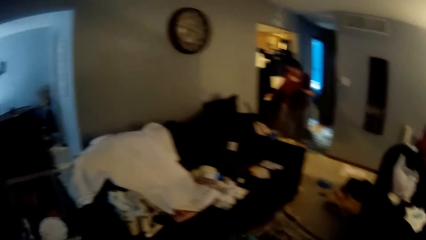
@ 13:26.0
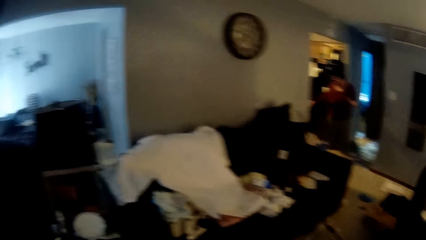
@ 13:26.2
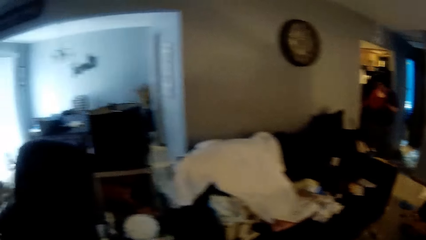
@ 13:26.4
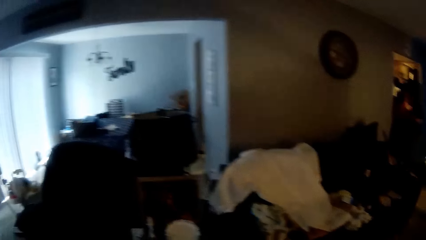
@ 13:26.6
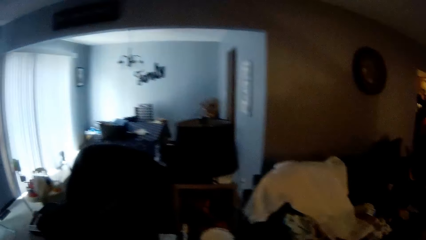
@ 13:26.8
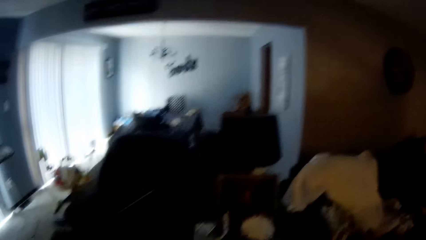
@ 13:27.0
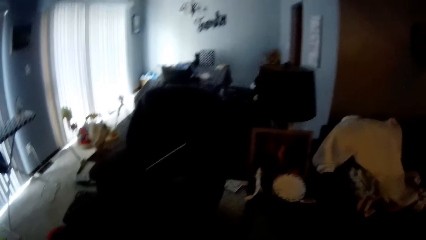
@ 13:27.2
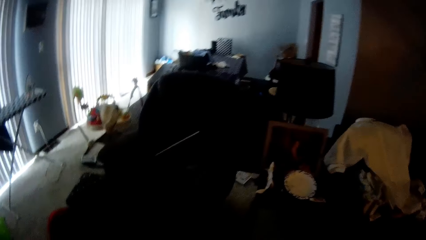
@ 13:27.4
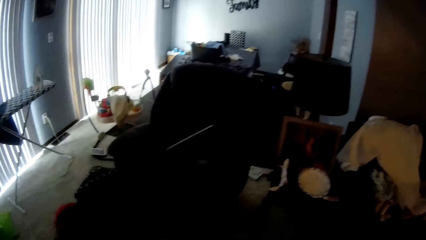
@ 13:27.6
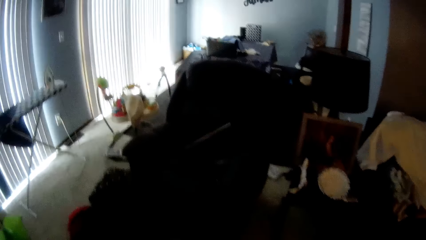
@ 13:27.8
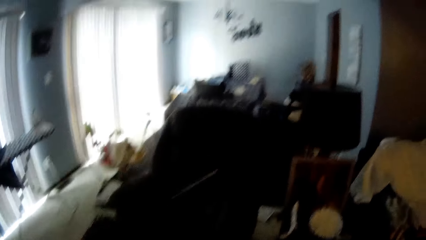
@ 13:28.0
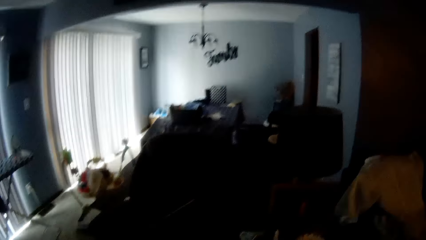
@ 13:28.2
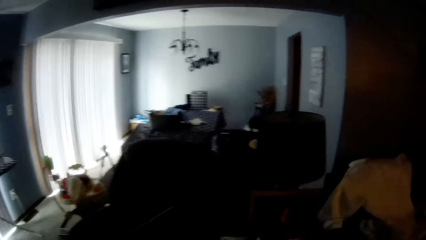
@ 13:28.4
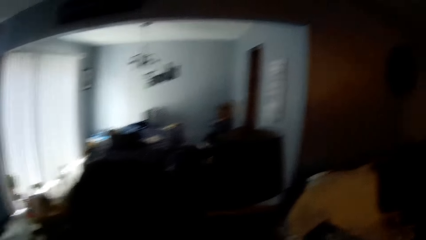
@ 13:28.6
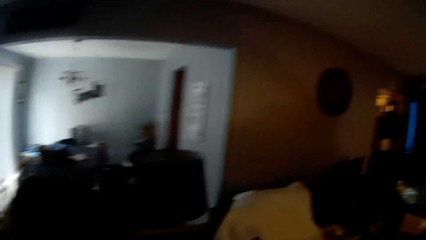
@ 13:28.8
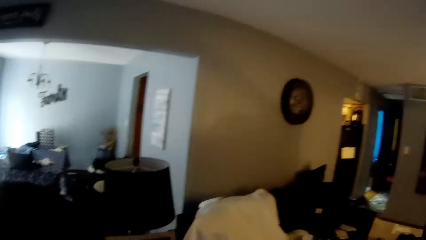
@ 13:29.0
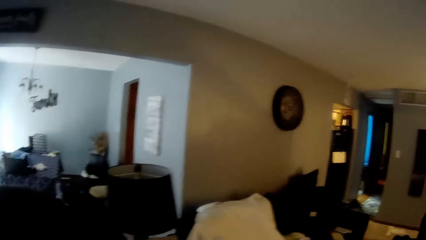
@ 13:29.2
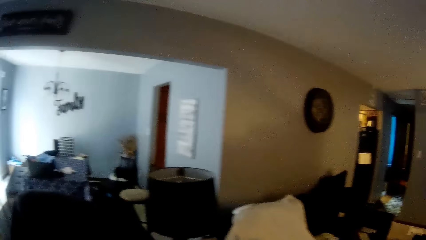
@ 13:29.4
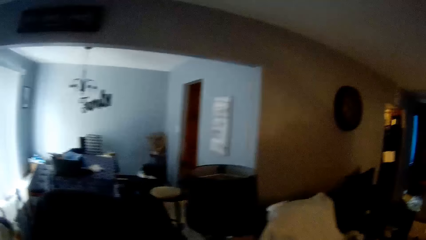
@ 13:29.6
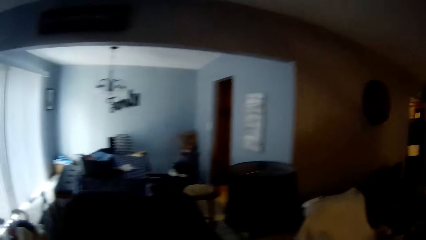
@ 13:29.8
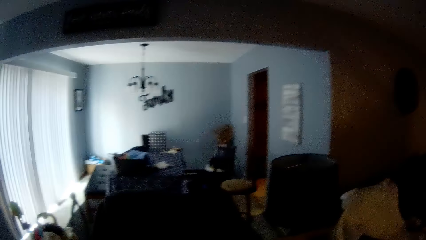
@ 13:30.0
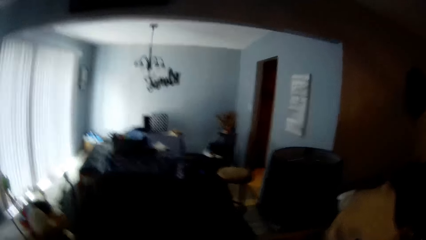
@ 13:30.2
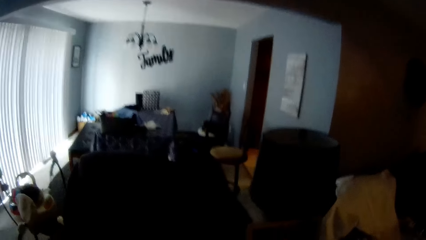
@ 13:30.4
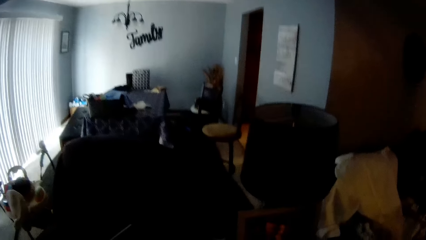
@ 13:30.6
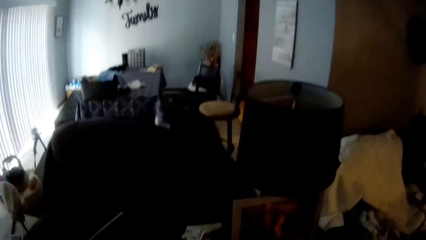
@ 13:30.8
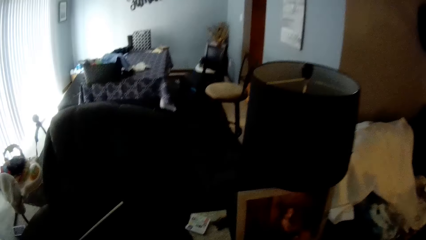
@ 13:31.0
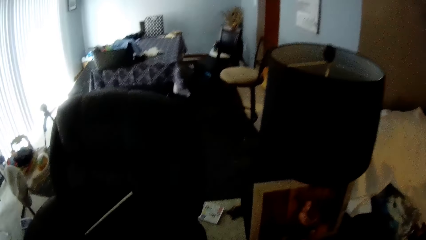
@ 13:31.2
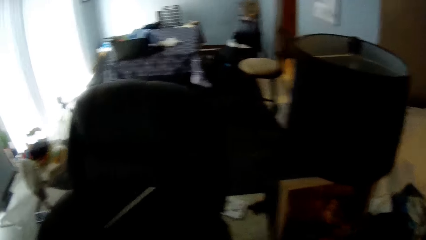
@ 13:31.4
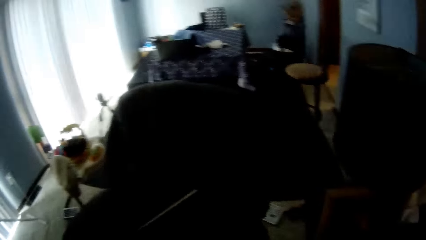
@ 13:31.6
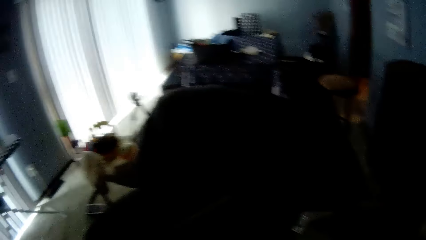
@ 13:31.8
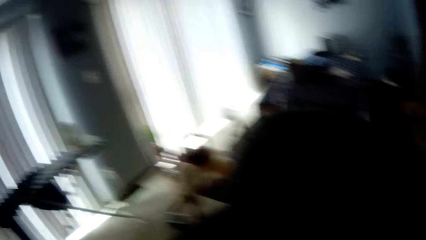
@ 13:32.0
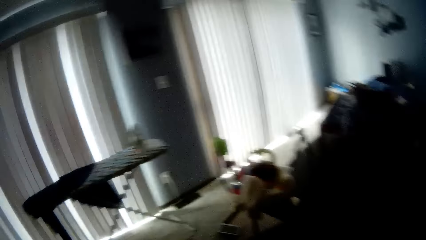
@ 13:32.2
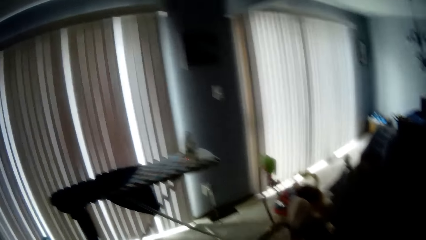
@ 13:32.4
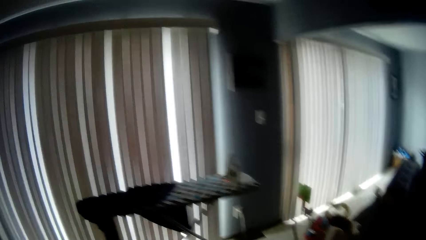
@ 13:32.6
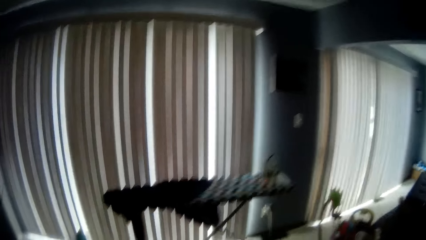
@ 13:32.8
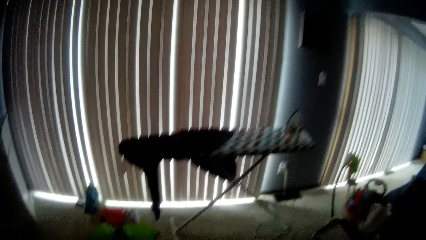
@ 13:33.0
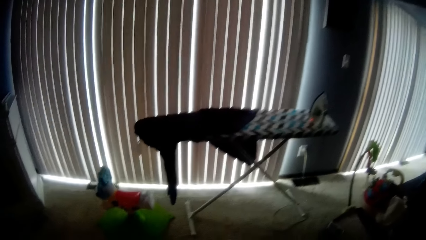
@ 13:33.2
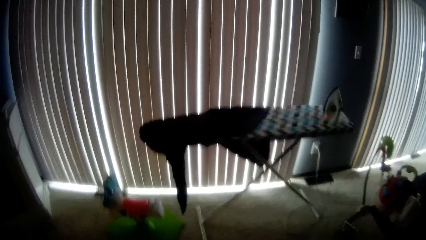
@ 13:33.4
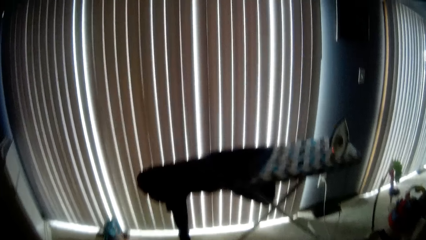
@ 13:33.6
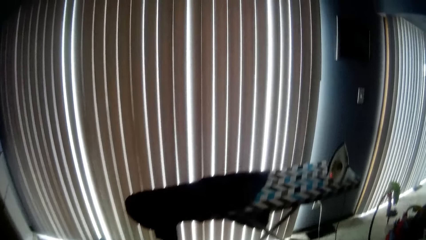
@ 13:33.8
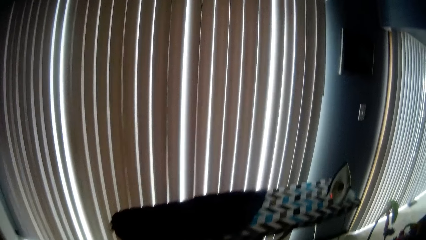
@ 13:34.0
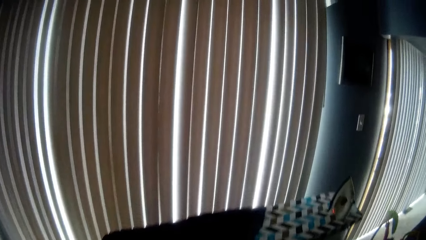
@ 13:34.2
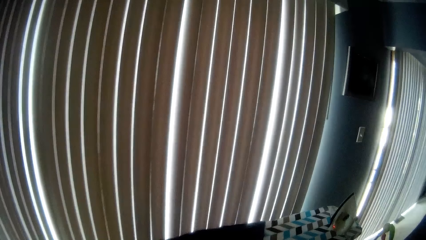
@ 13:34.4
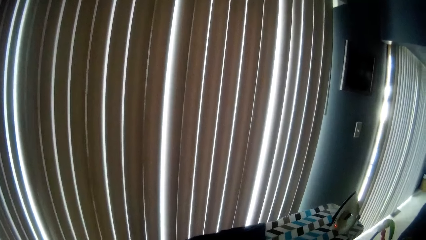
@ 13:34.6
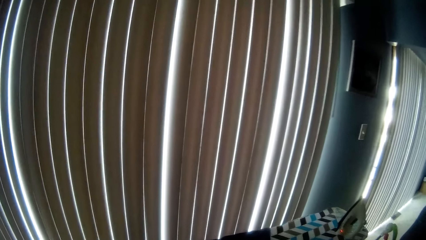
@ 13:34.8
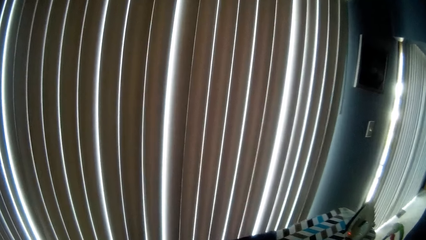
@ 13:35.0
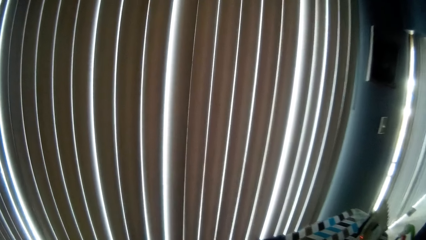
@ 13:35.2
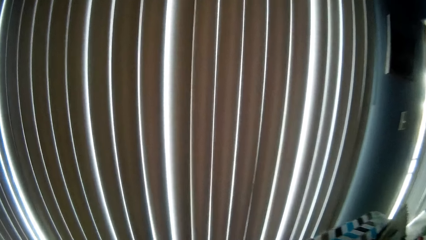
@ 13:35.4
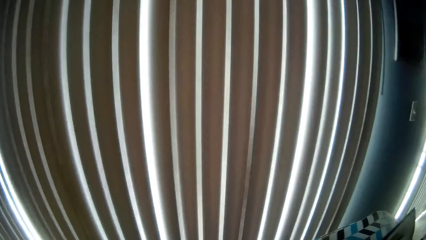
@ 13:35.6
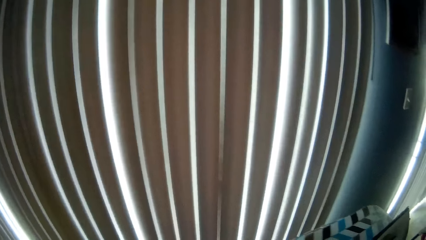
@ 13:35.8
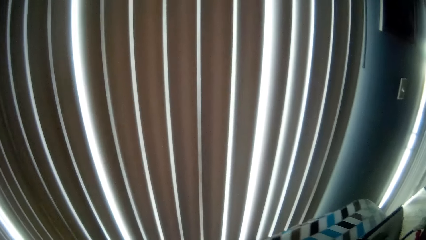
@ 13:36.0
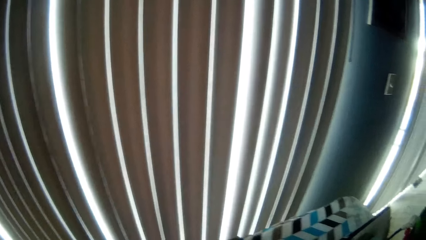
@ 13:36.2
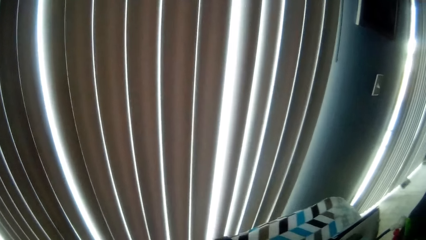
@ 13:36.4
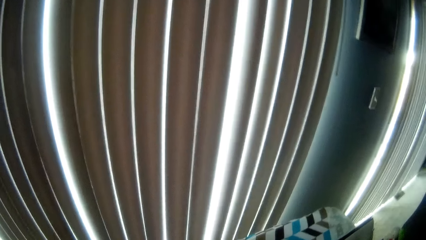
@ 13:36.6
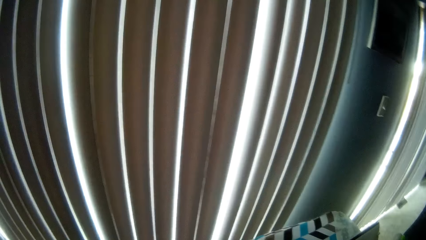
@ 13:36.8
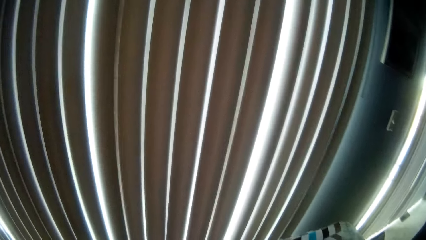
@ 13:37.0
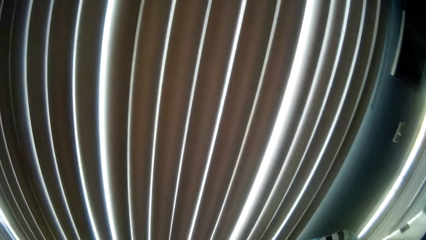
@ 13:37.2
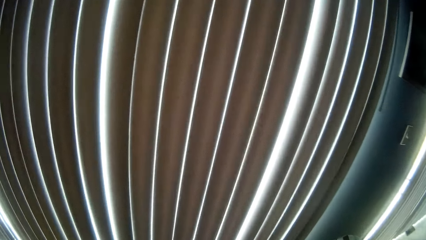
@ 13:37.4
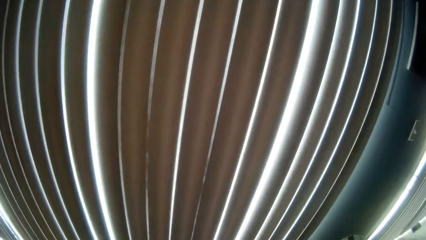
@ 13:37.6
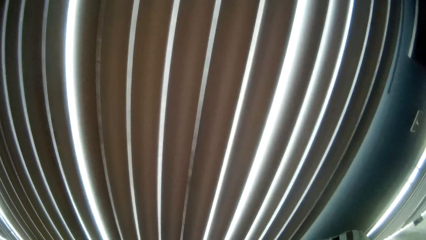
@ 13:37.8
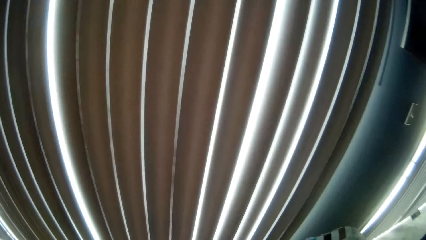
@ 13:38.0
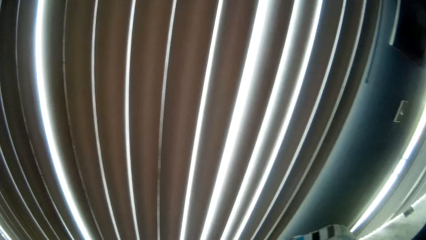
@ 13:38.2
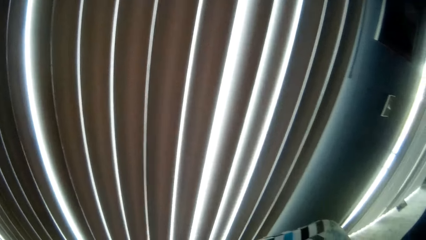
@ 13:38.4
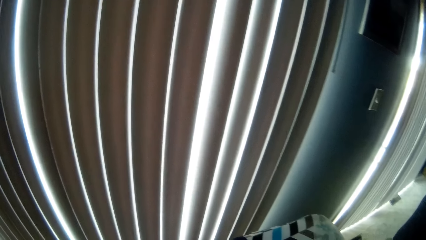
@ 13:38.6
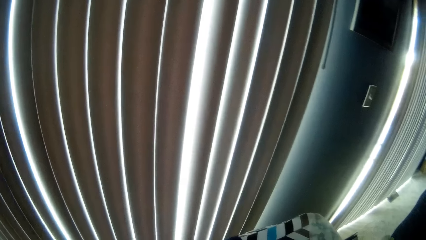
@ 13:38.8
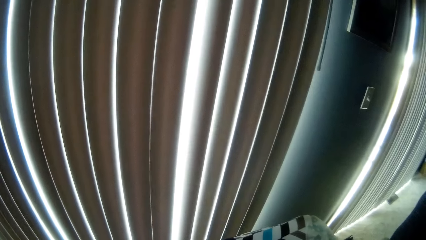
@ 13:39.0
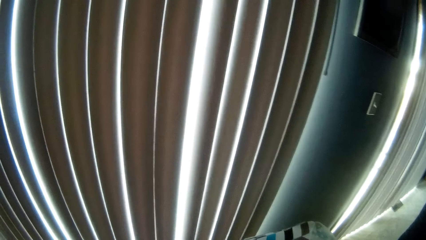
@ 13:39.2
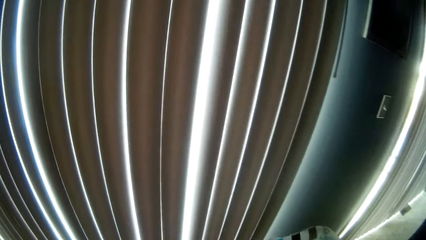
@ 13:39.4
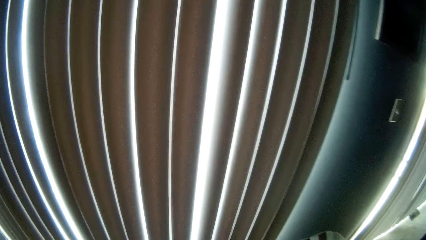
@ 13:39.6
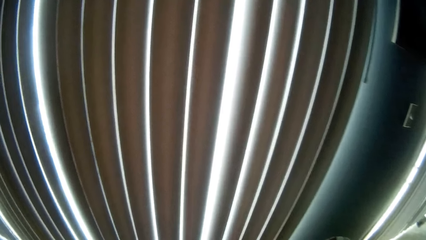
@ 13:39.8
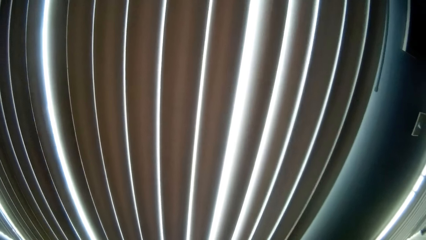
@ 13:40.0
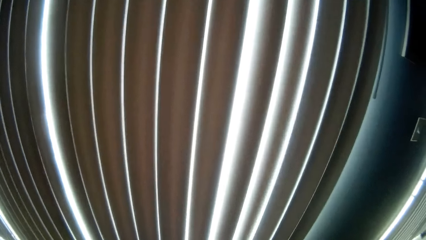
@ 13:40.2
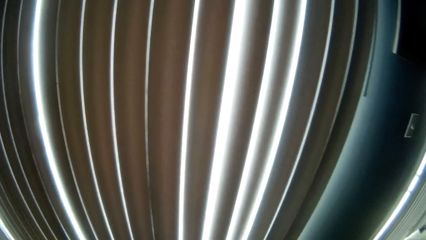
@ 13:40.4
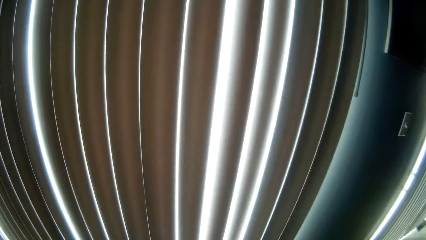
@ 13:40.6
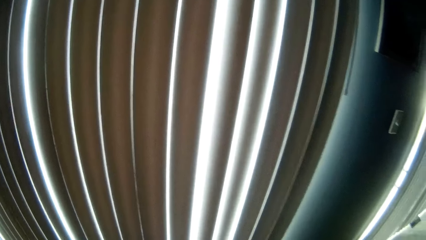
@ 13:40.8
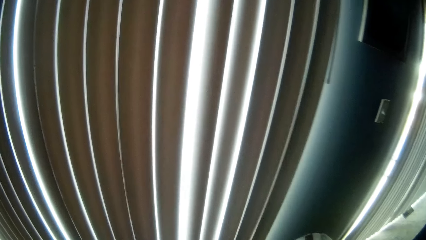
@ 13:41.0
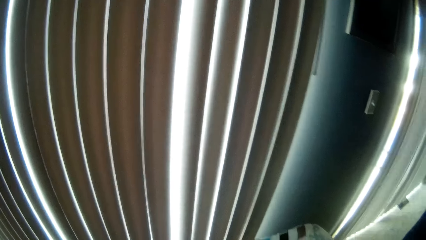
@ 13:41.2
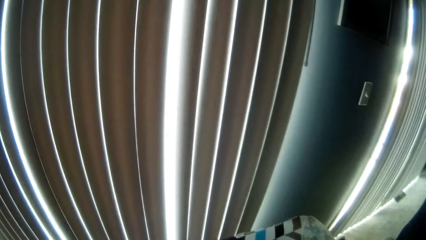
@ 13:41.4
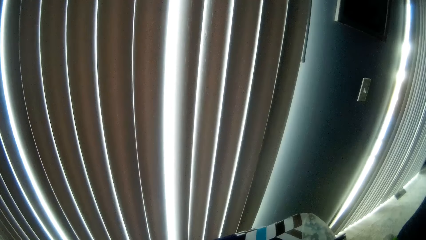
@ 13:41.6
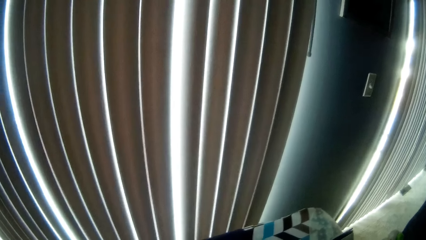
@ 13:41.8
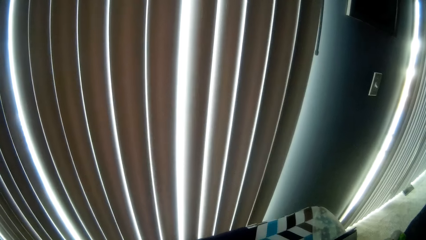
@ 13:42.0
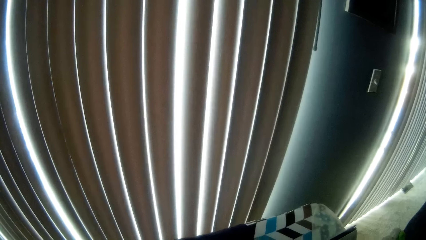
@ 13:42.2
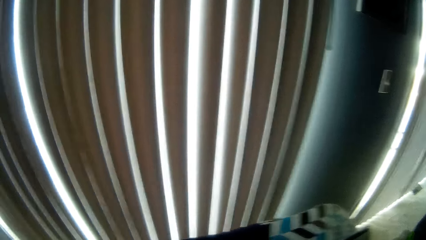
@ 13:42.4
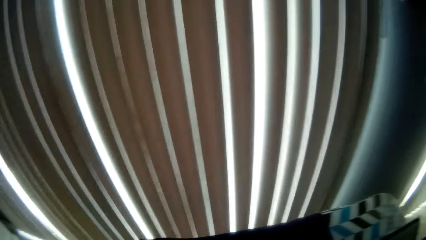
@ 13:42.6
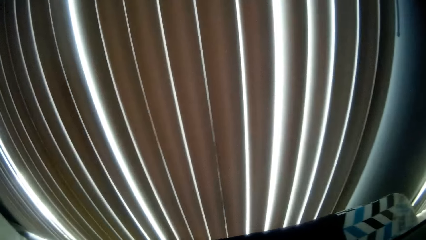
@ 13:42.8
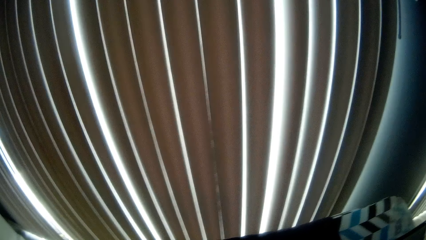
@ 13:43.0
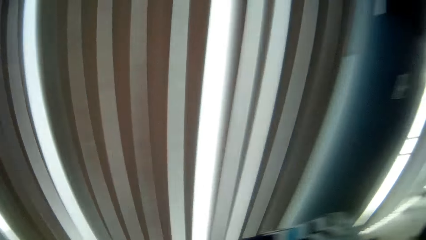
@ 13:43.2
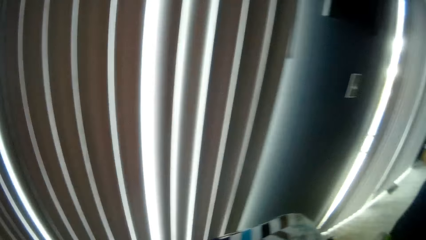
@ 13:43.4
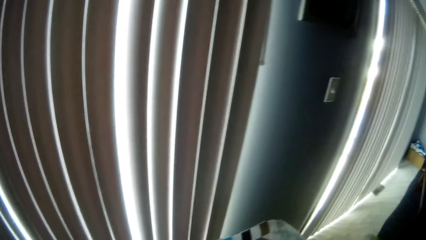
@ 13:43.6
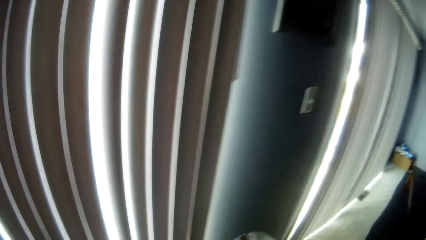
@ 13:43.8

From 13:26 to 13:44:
The woman steps into the kitchen. The camera wearer converses with the woman. They walk around the room. The woman responds to the camera wearer. The woman converses with the camera wearer. The camera wearer responds to the woman.
